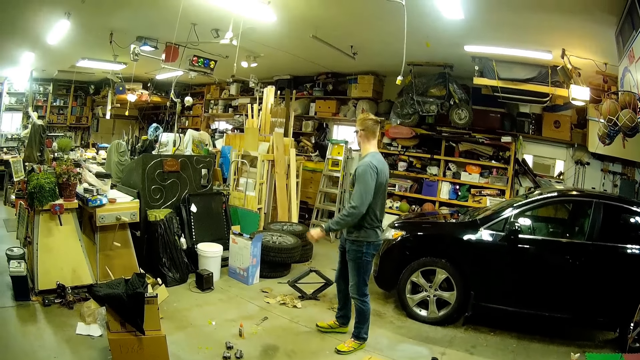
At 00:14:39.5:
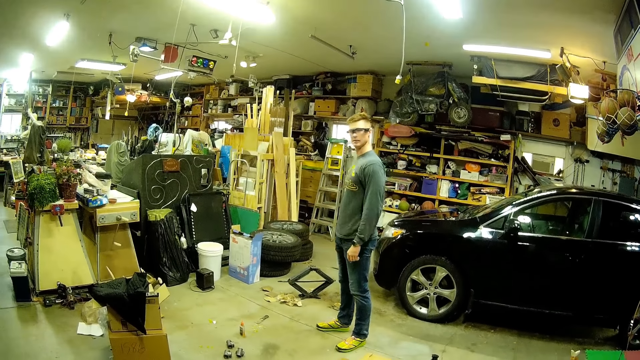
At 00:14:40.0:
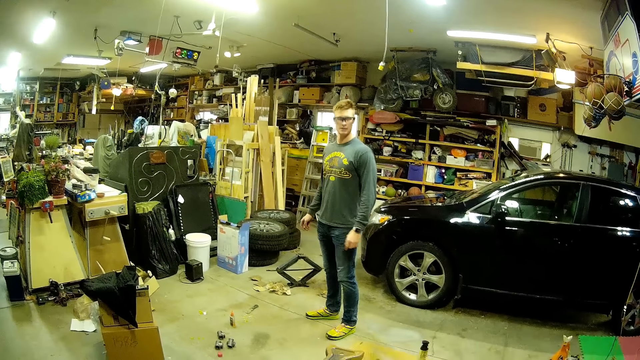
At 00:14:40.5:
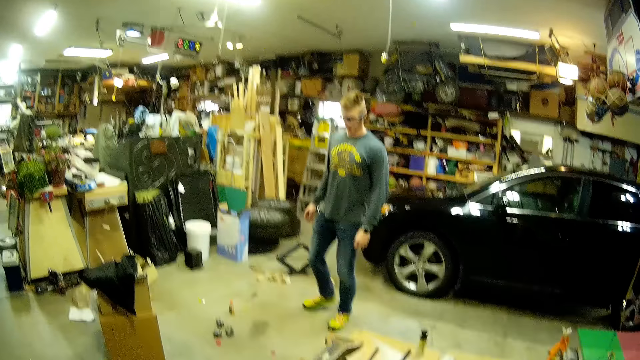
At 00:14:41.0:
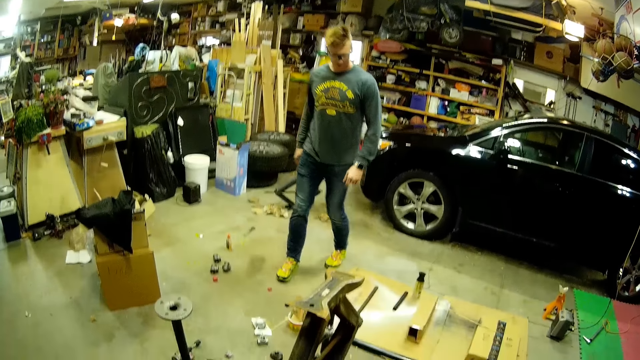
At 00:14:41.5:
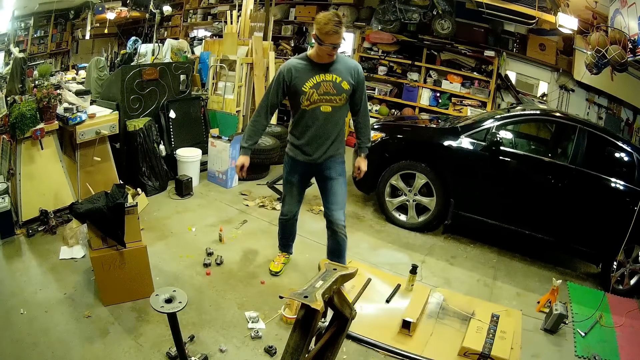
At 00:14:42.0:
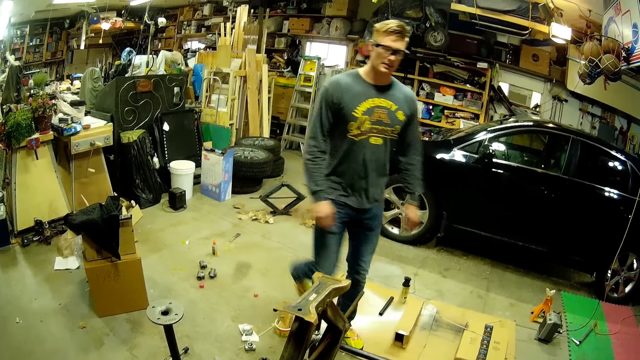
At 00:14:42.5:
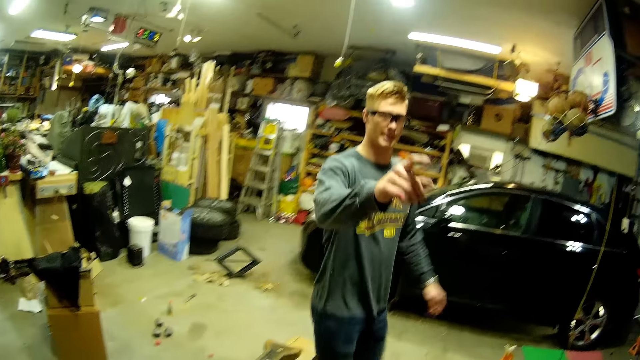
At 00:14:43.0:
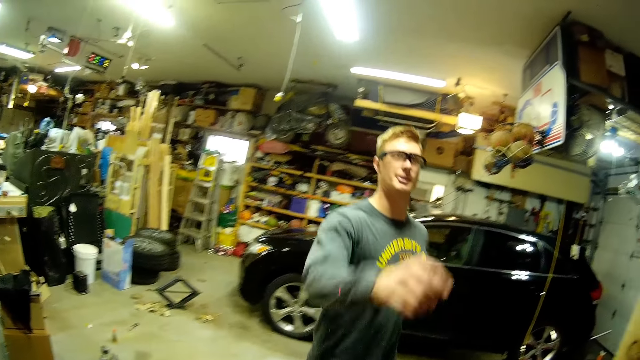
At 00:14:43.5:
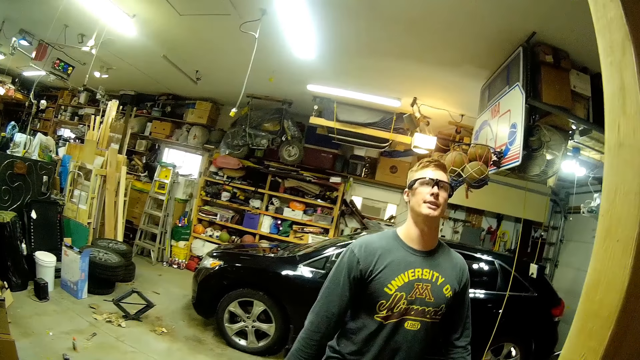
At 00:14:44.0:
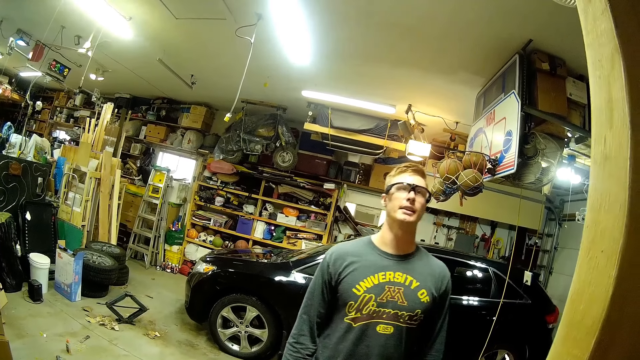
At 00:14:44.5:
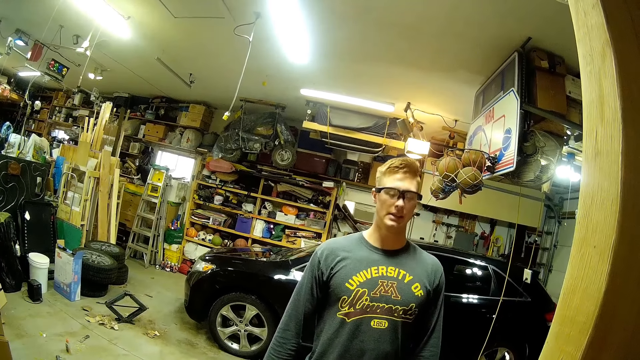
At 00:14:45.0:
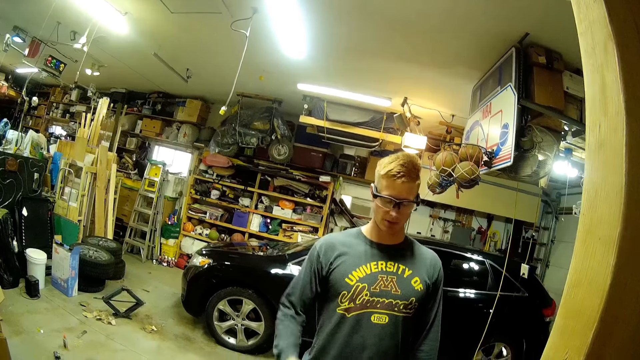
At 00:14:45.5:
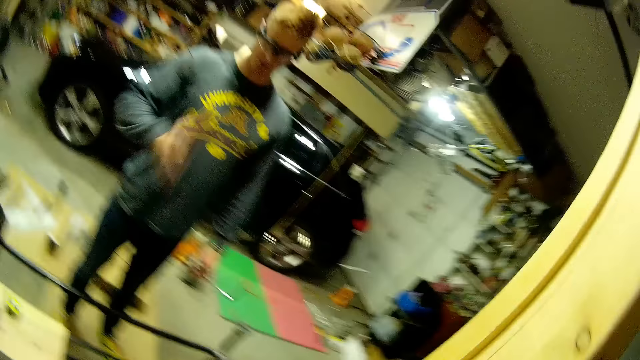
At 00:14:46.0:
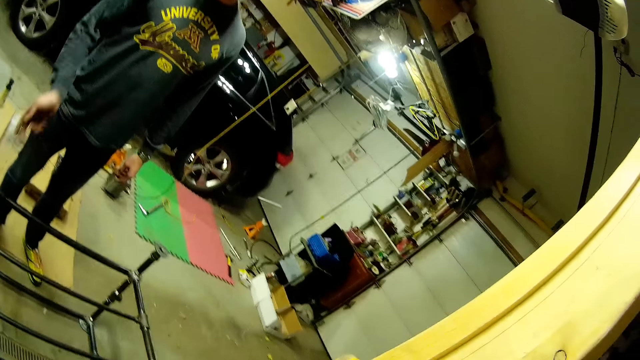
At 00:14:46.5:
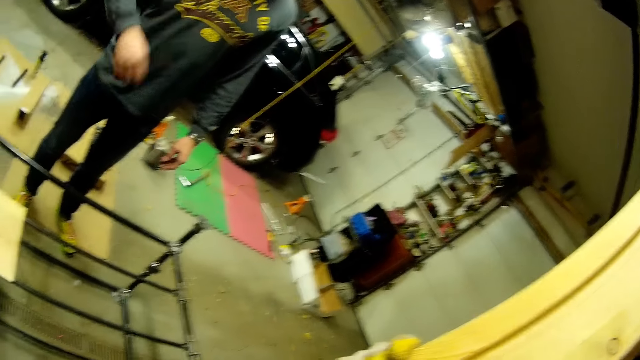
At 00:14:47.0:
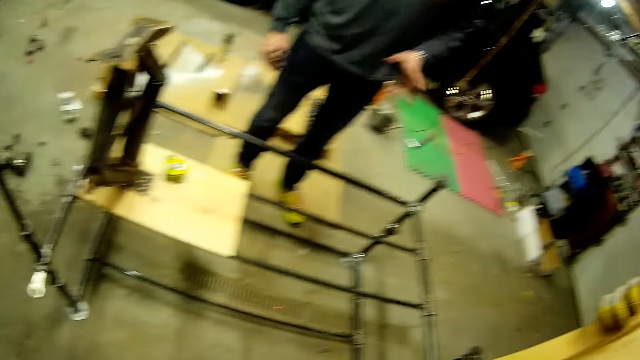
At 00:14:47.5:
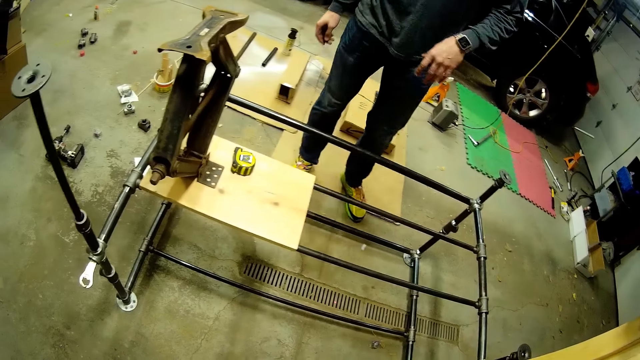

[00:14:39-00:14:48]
The camera wearer lifts her hand. A man lifts his hand. The man stands in the workshop. The man lifts his hand.

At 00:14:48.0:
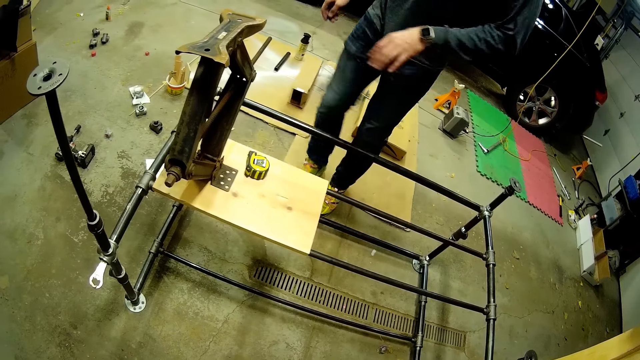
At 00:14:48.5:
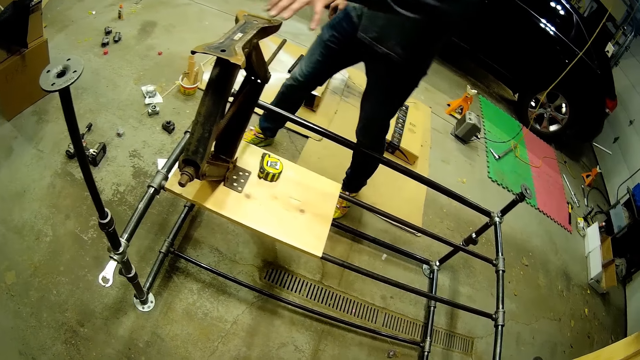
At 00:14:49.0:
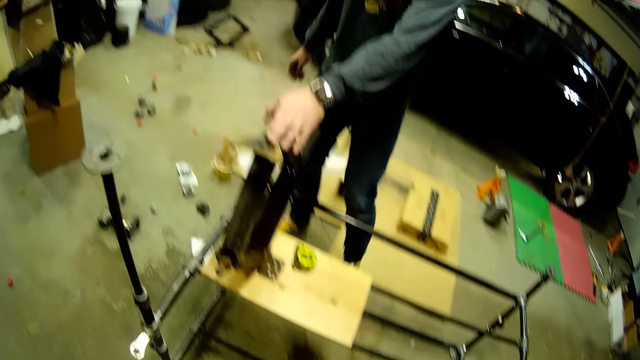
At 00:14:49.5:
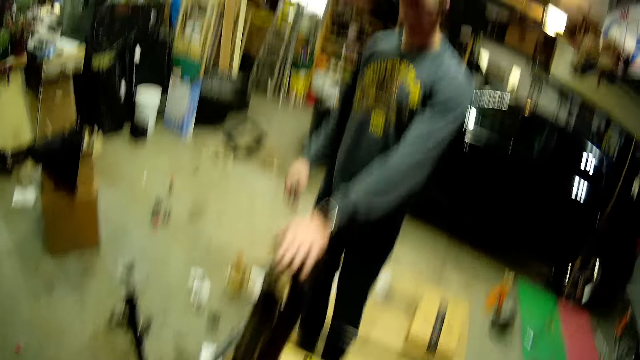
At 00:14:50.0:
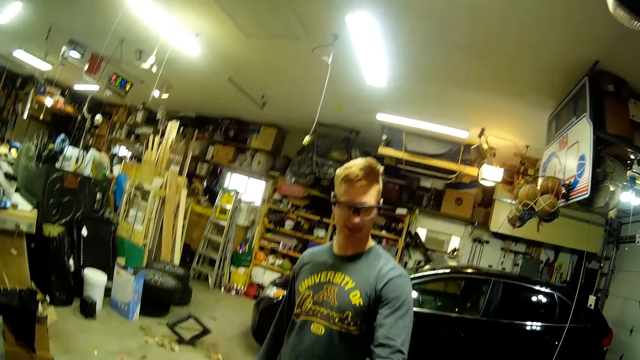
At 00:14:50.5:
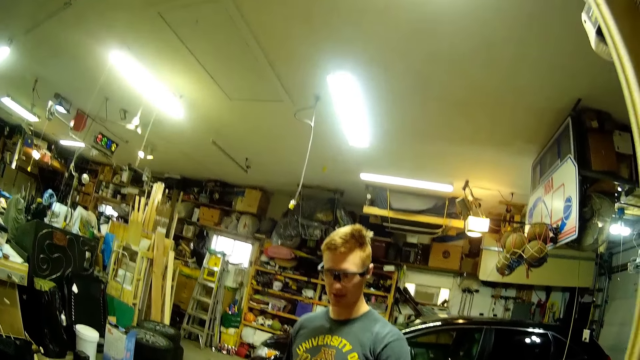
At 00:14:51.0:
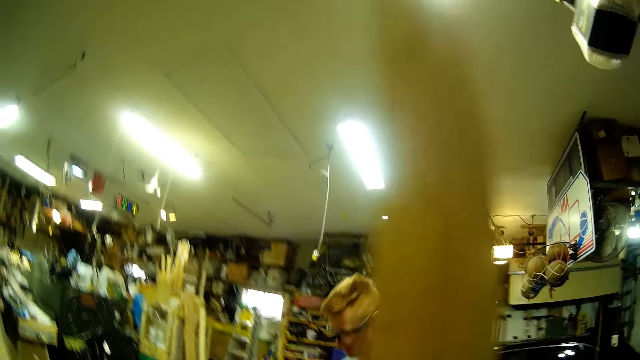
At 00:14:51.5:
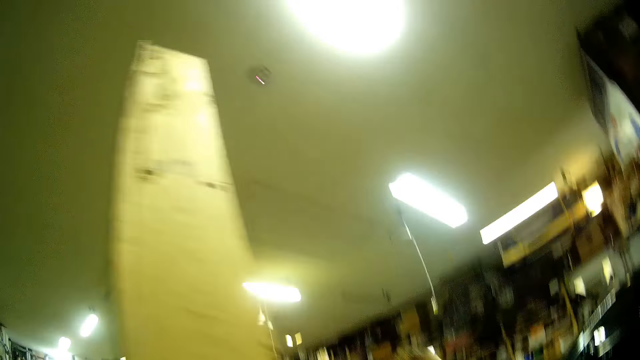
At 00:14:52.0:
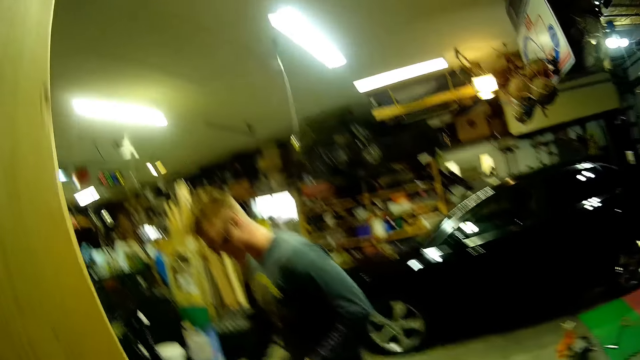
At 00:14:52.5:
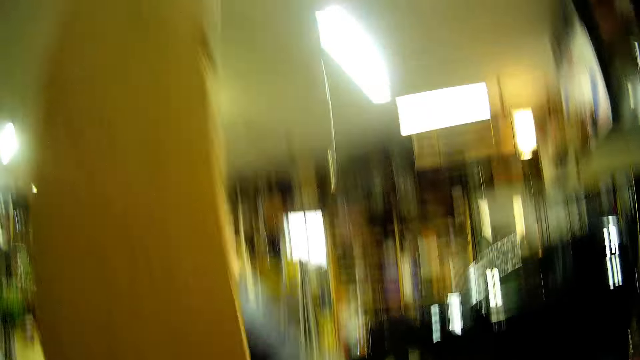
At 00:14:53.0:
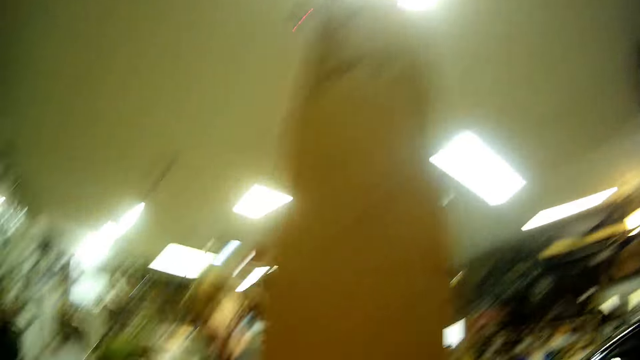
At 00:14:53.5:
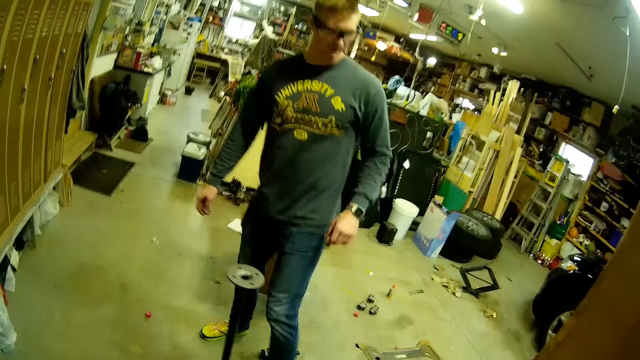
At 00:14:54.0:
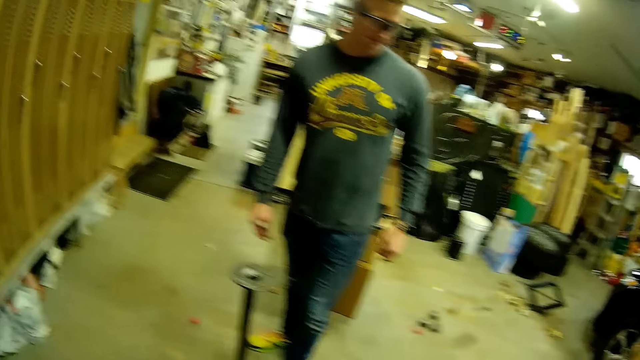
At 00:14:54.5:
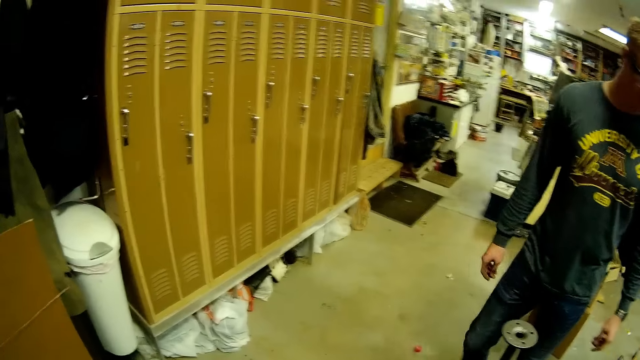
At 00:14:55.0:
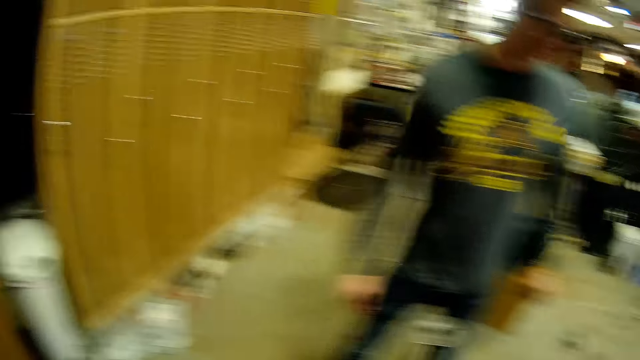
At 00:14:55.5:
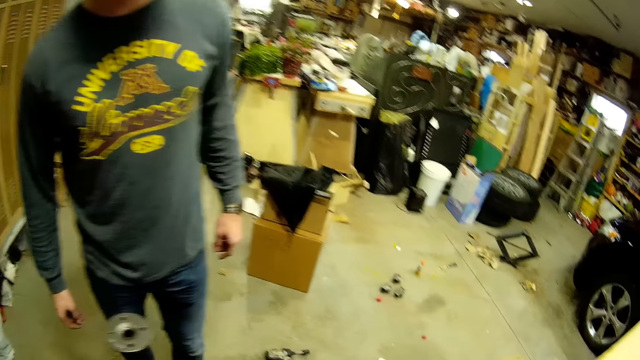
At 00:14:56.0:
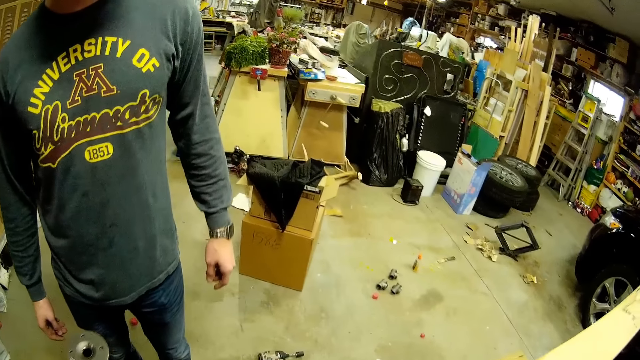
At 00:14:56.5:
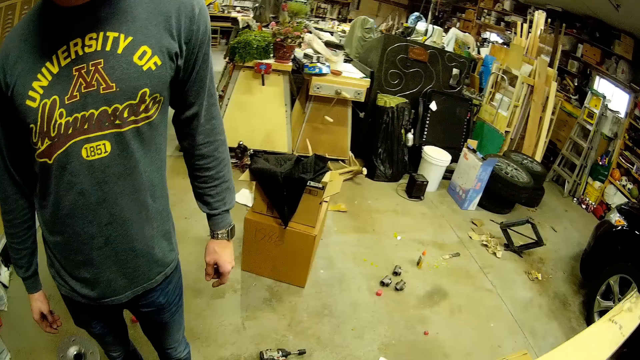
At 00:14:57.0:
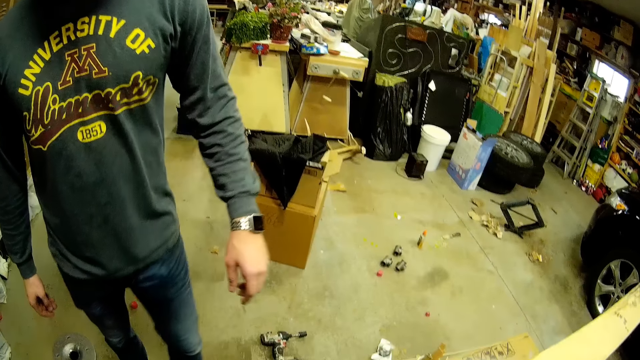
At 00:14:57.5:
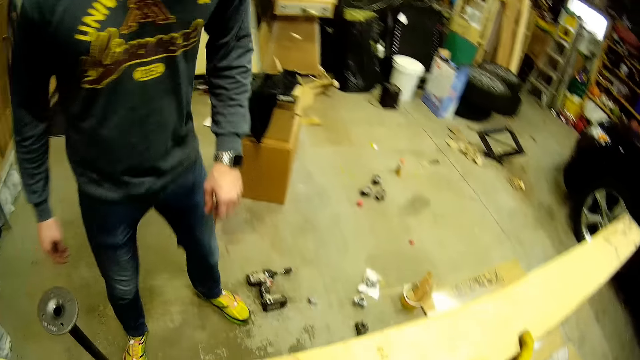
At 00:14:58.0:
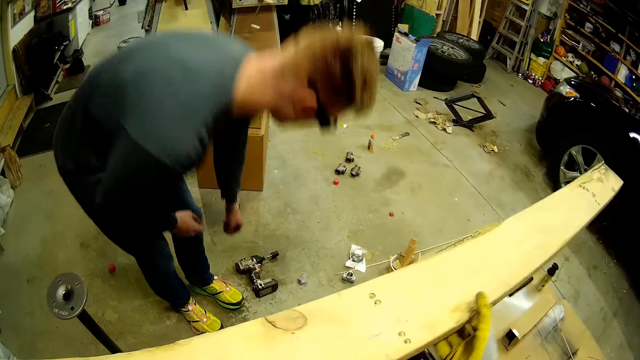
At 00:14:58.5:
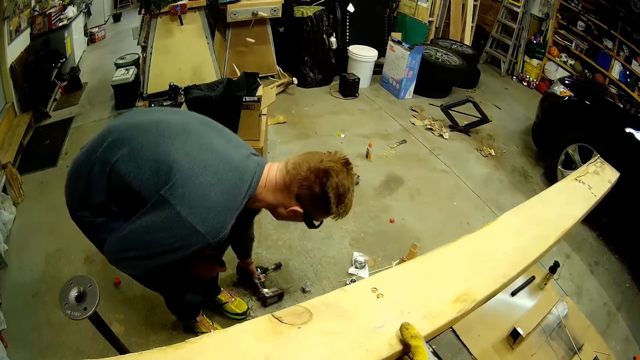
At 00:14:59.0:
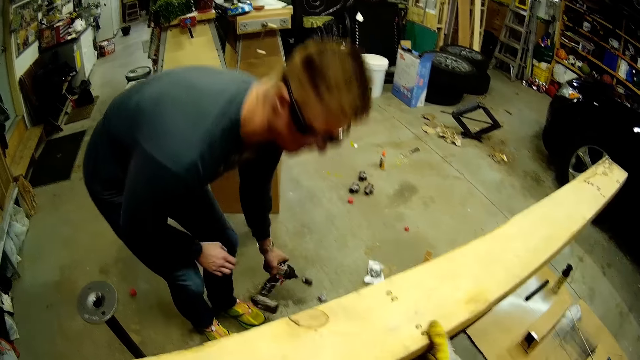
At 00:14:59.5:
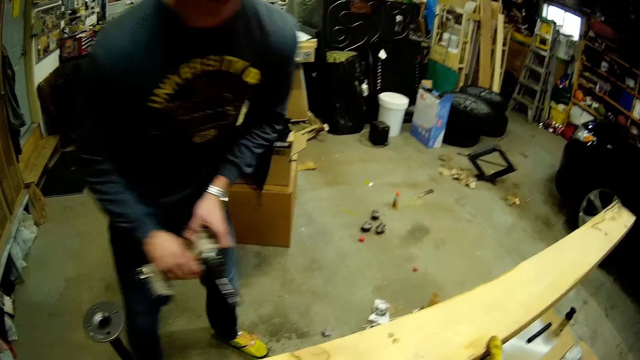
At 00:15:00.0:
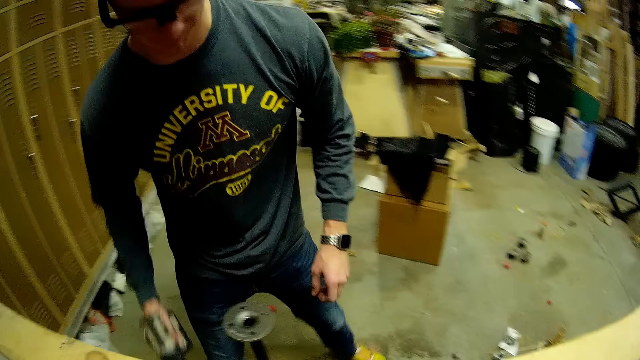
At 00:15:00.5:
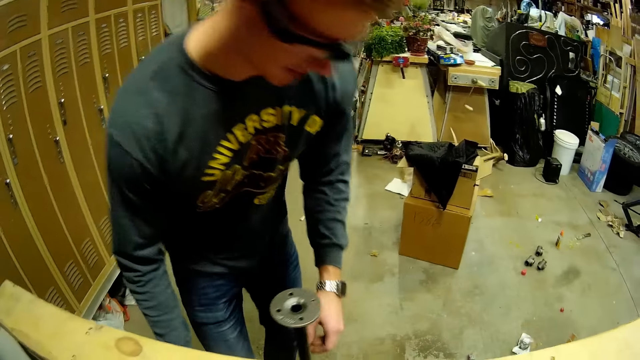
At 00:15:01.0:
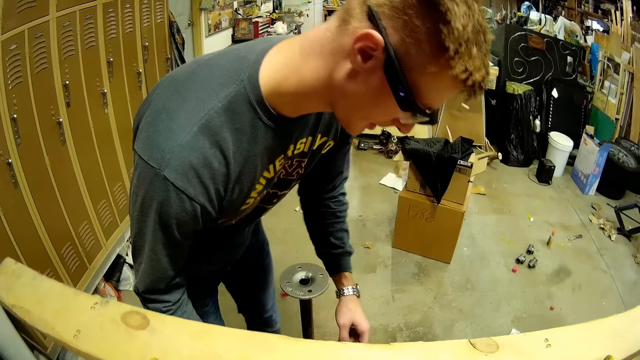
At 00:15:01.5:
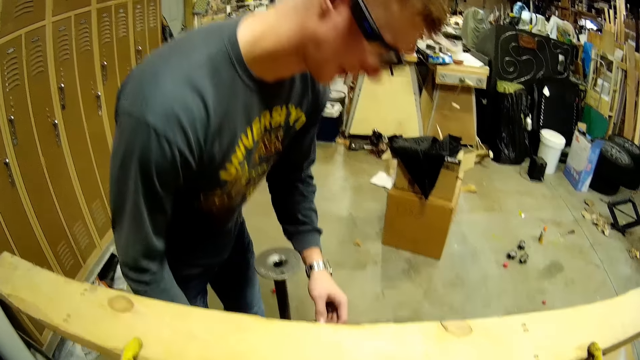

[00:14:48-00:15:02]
A man holds a piece of metal with his hand. The man places his left hand on a car jack on a wood plank on a metal scaffold. The man walks around the workshop. The man stands in the workshop. The camera wearer places the wood plank on the metal scaffold. She runs her right hand along the wood plank on the metal scaffold. The man picks up a bolt tightening machine on the ground with his left hand. The camera wearer holds a piece of wood. The man passes the bolt tightening machine from his left hand to his right hand.
